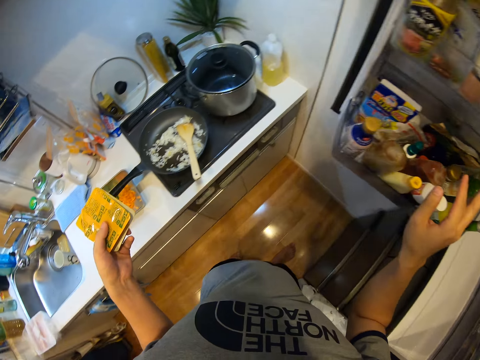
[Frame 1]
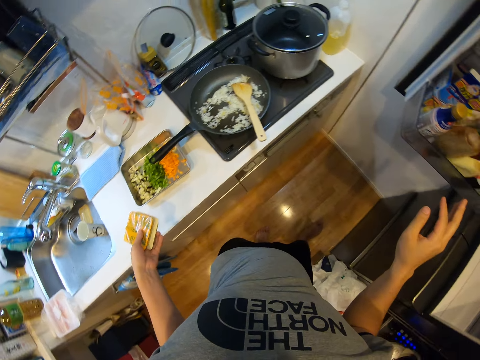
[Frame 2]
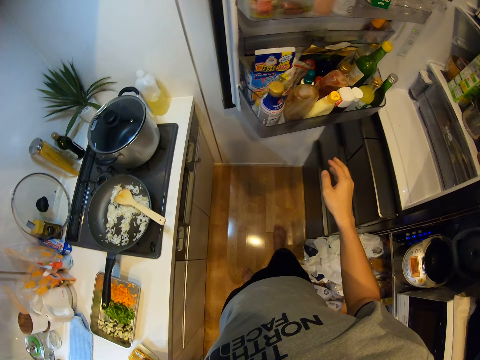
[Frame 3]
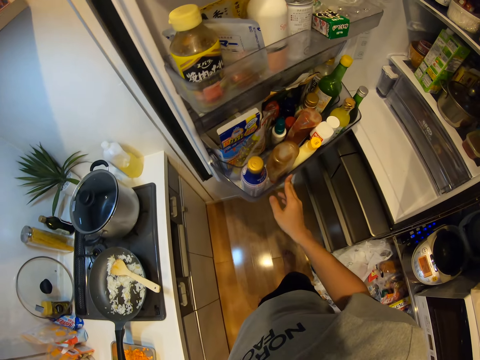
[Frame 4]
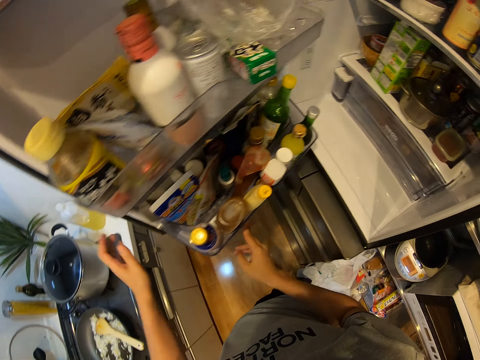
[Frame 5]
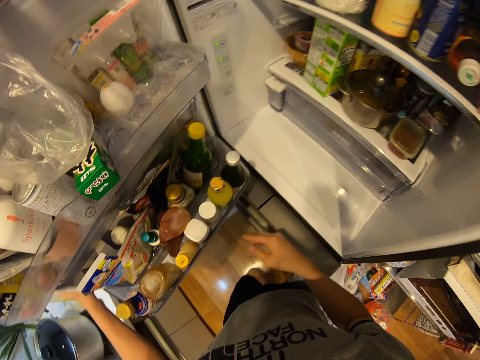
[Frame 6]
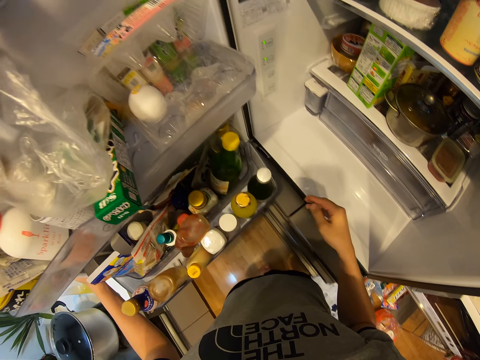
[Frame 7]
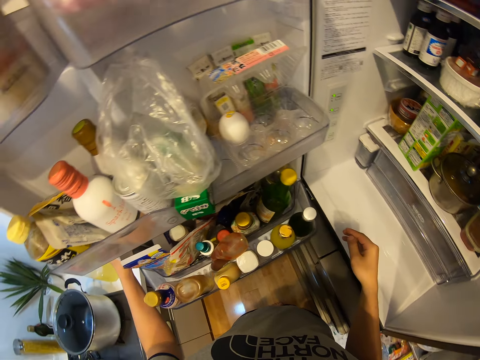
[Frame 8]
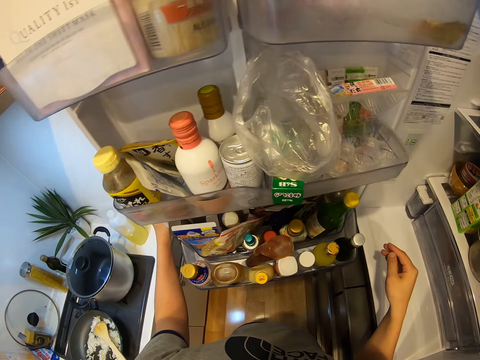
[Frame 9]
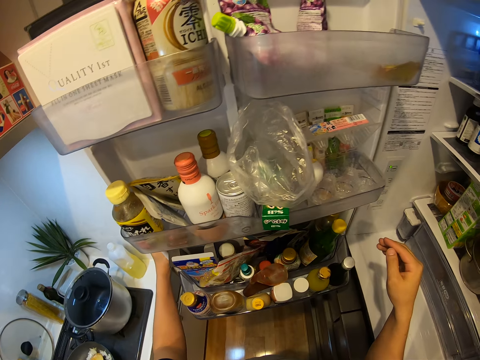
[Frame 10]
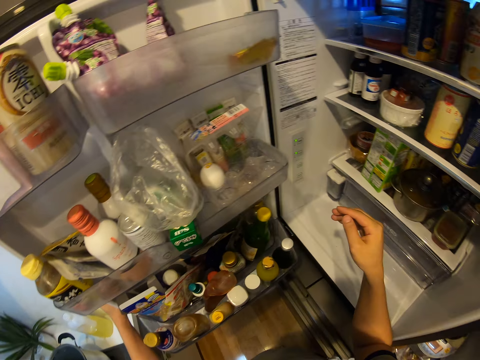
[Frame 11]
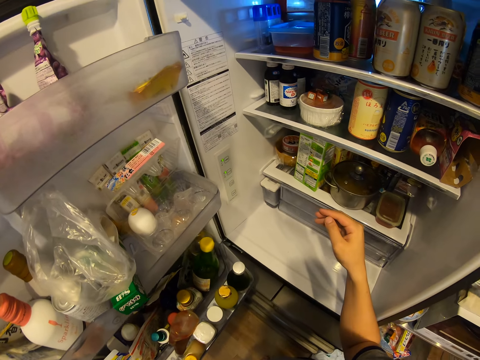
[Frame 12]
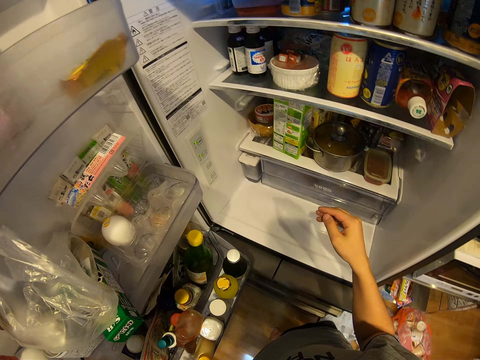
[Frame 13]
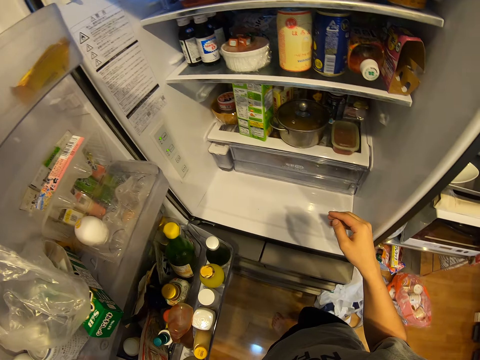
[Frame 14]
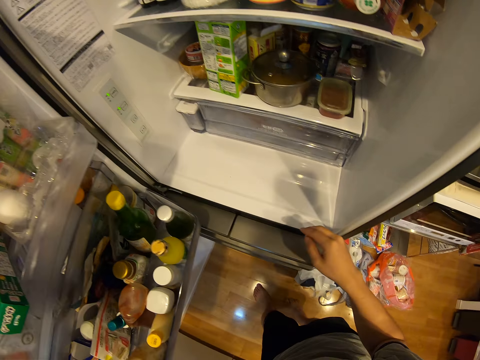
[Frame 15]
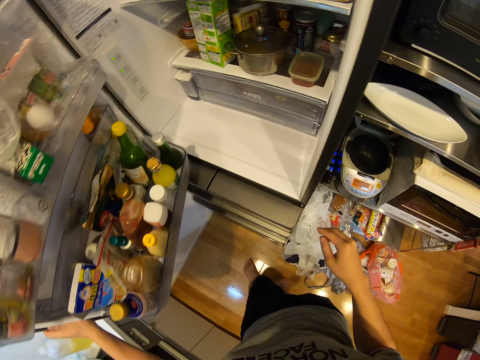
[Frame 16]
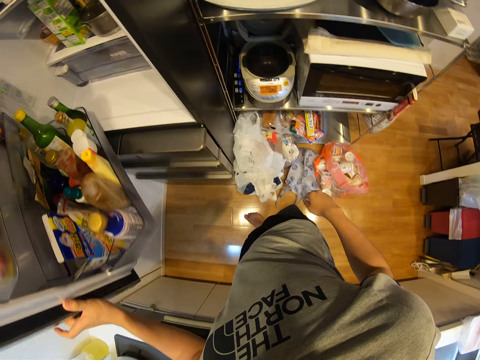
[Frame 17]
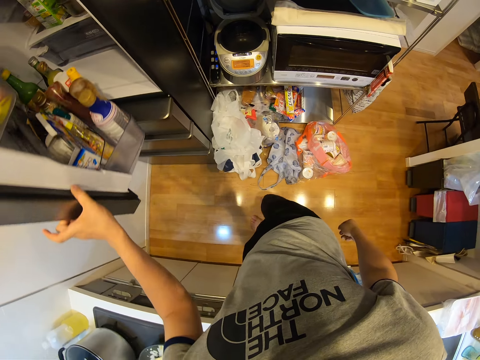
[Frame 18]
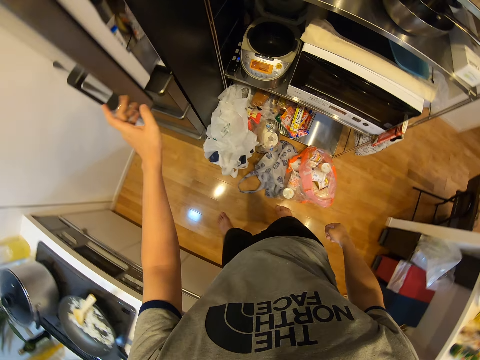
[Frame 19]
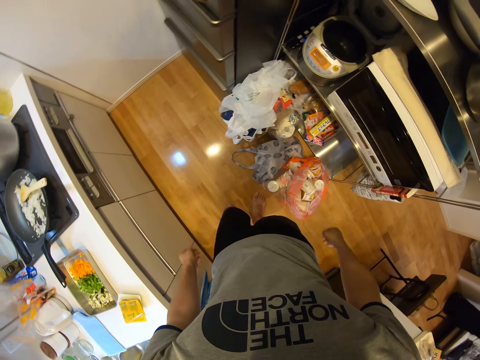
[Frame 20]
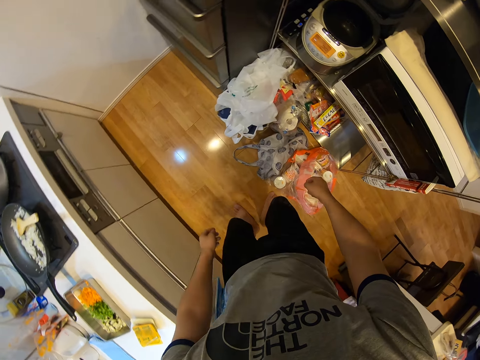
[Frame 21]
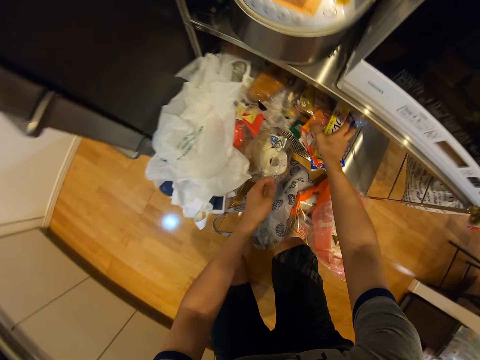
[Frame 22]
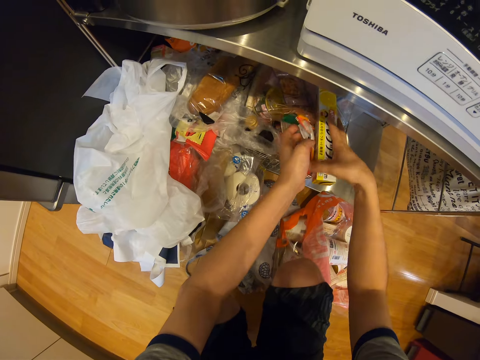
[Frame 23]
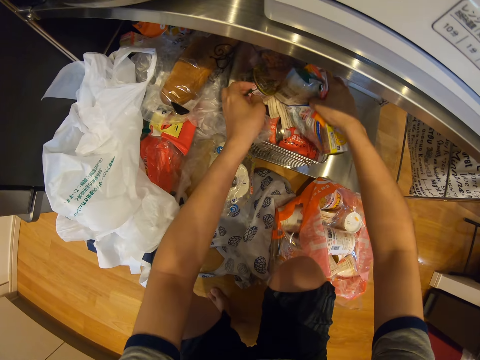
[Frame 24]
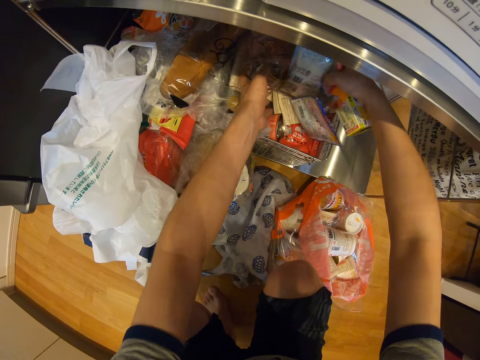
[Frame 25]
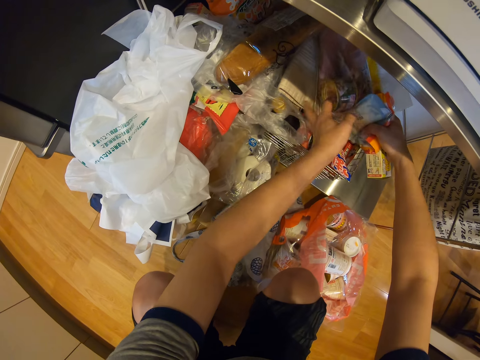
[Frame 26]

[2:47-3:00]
The camera wearer drops the pastes on the kitchen table. He touches the fridge. He adjusts the door of the fridge with his hands. He looks at the fridge. He steps backward. He touches something. He closes the fridge with his left hand. He moves the cooking ingredient on the floor with his hands.

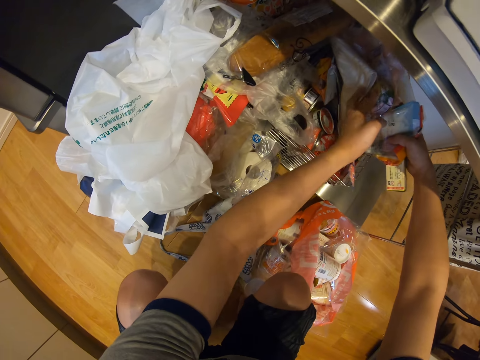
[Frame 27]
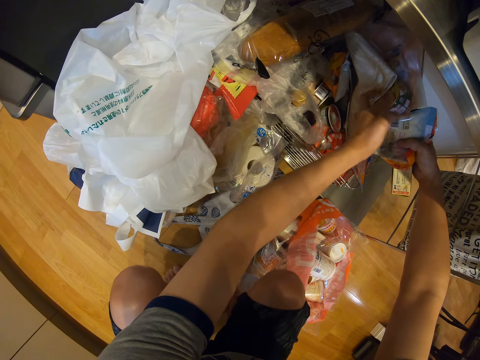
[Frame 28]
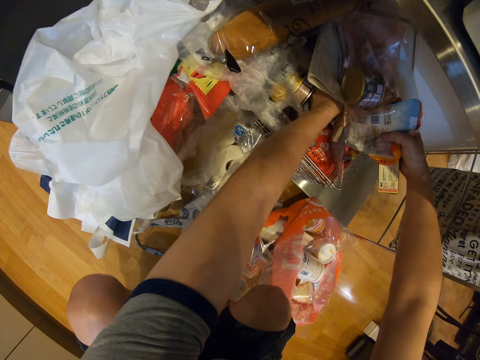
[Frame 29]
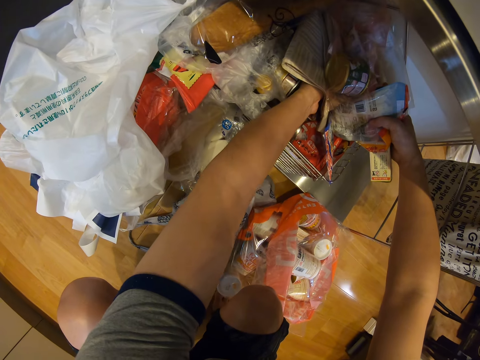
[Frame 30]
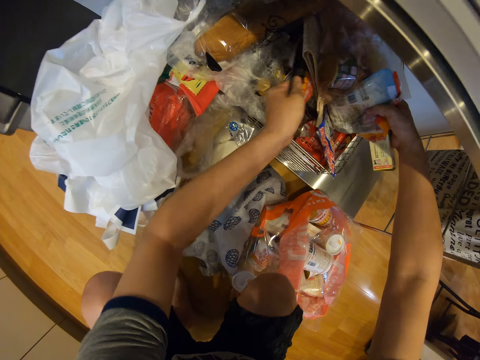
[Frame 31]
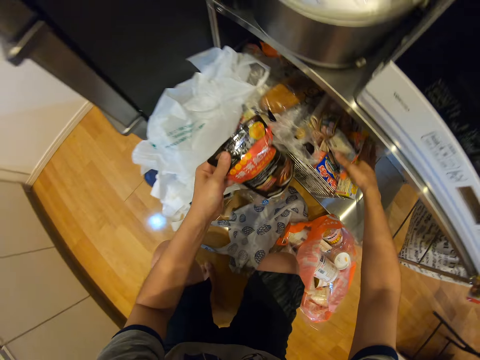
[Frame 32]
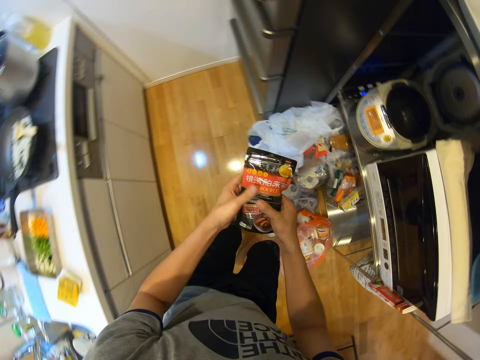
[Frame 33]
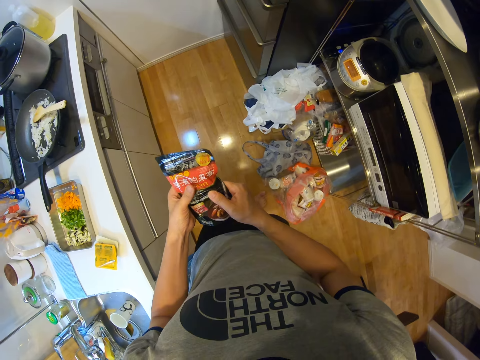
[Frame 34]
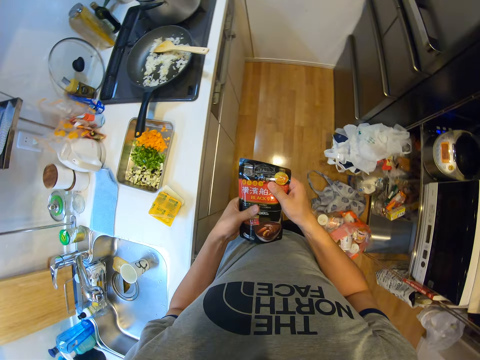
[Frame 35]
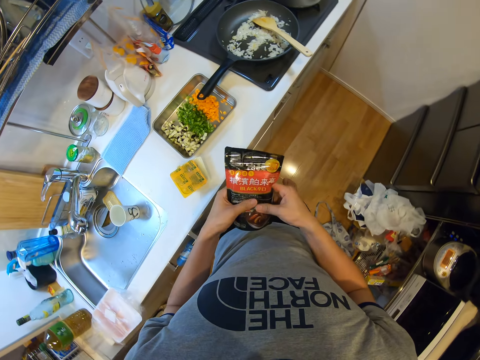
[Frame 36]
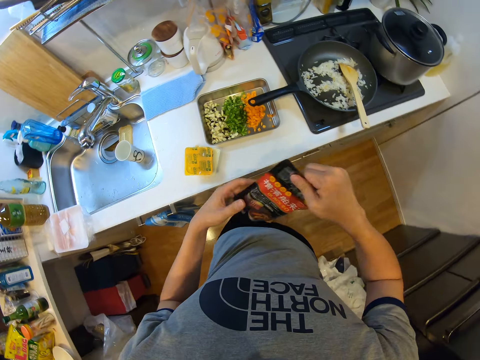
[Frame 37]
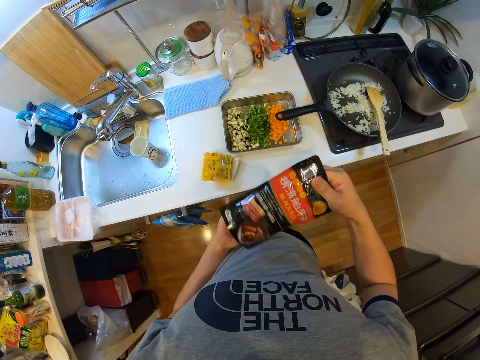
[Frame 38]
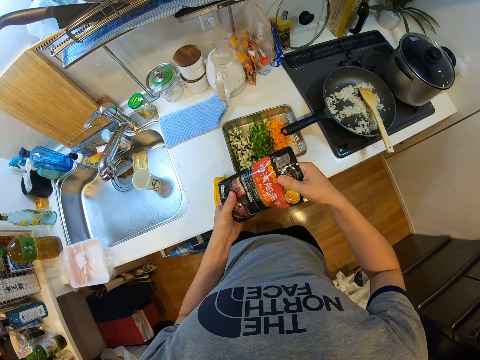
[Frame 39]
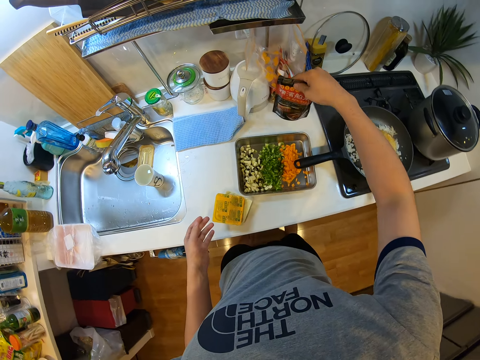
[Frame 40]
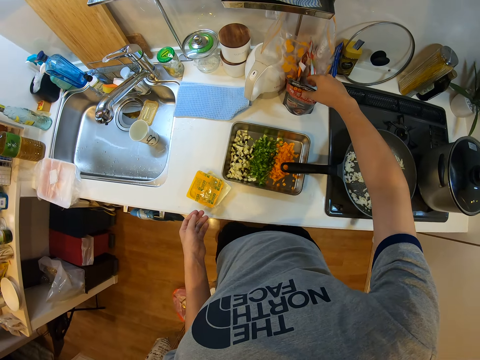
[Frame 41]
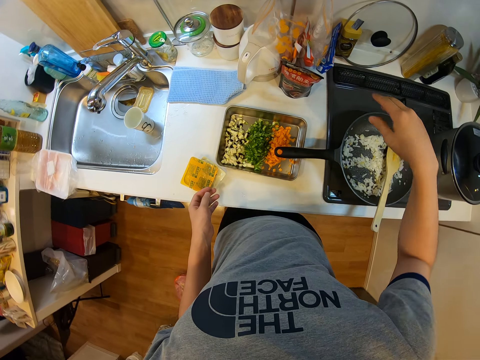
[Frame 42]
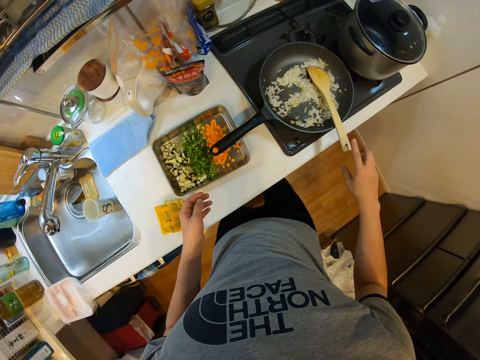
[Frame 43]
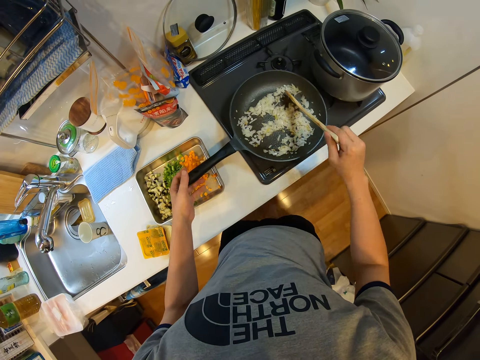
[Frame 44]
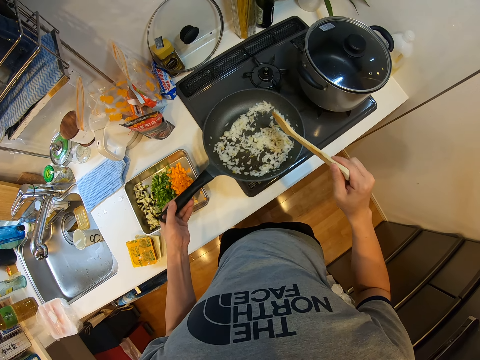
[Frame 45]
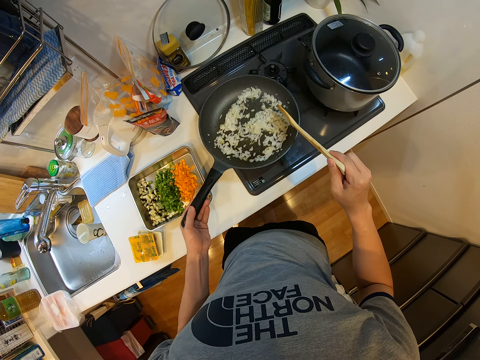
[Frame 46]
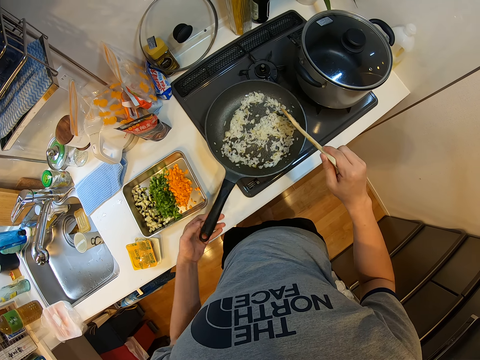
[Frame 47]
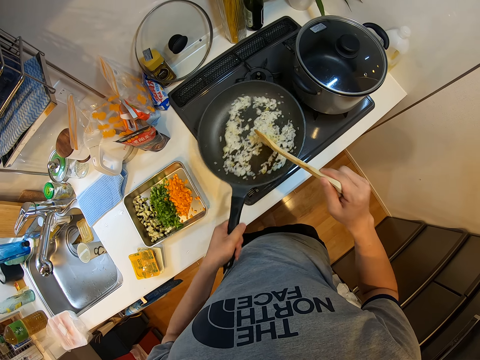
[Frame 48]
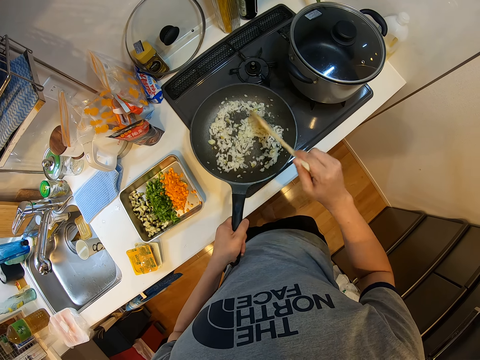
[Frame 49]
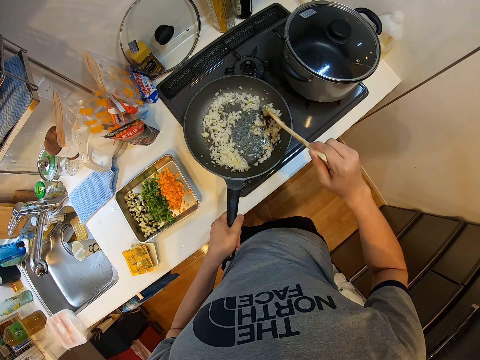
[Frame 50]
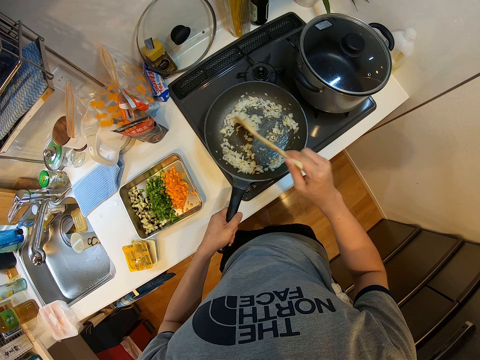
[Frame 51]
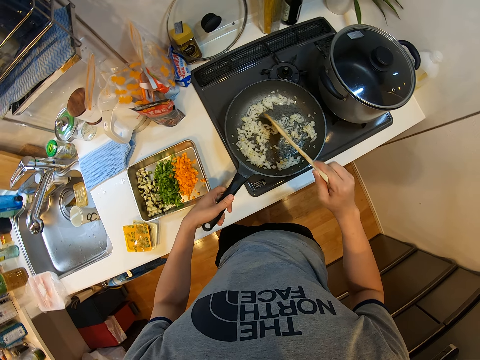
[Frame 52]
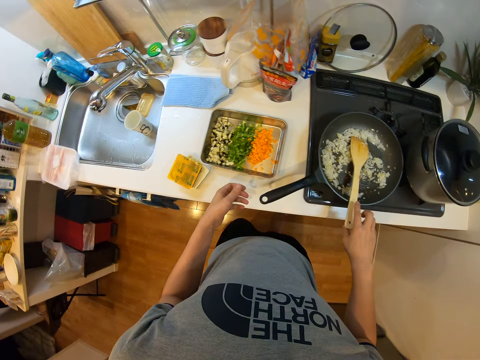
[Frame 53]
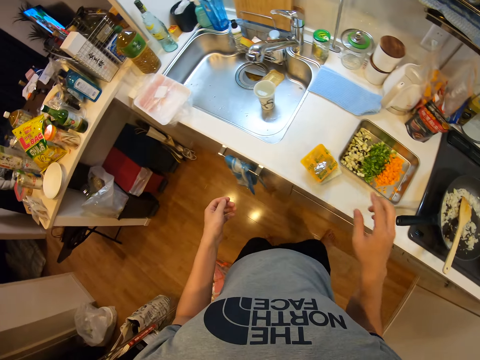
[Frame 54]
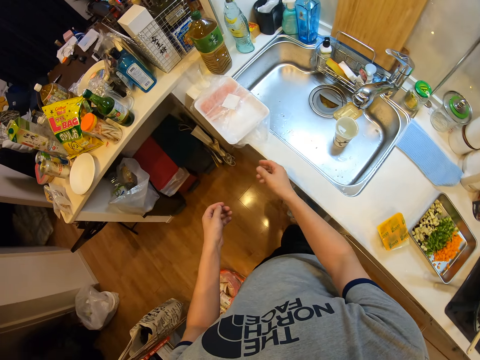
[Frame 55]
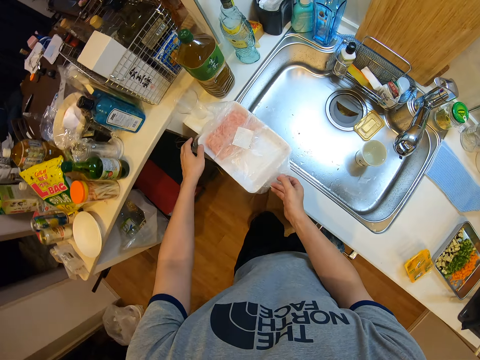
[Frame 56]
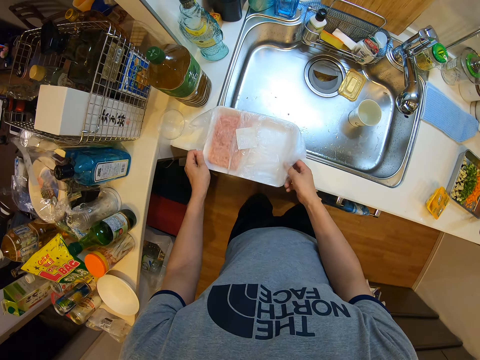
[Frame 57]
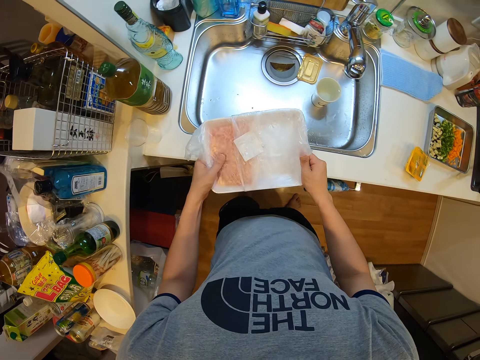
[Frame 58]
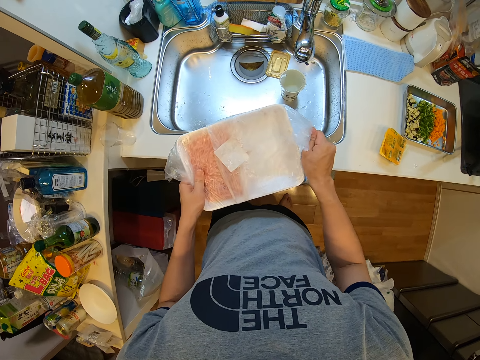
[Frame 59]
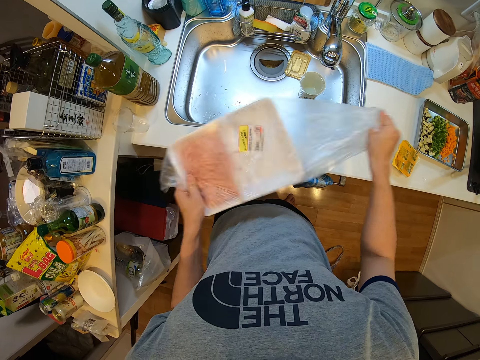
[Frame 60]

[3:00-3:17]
The camera wearer picks up the cooking ingredient with his hands. He touches something. He passes something to the left hand. He touches something. He shakes the cooking ingredient with his right hand. He places the cooking ingredient on the table. He touches the spoon or wooden ladle. He touches the pan. He stirs the food. He moves the pan. He continues frying with the wooden ladle in his right hand. He holds the frying pan with his left hand. He shakes the frying pan with his left hand. He puts the pan on the burner. He continues frying with the wooden ladle in his right hand. He steps forward. He removes his left hand from the frying pan. He drops the wooden ladle in the frying pan. He picks up a plate of beef or plastic container on the table. He unwraps the plastic container.
